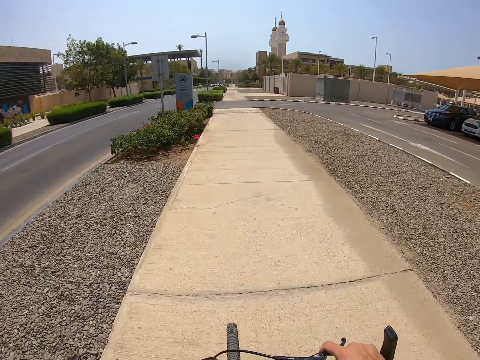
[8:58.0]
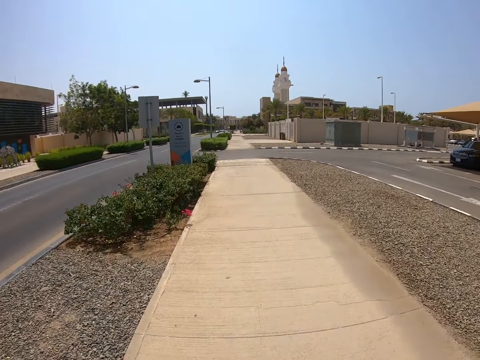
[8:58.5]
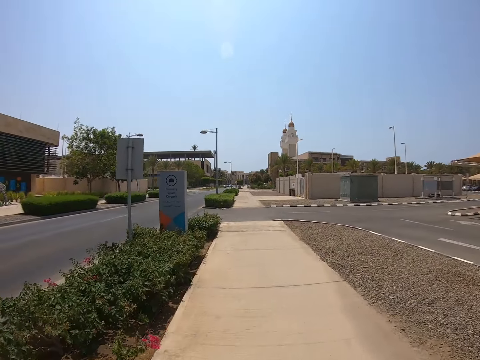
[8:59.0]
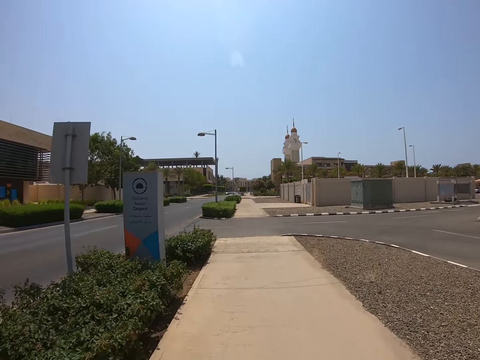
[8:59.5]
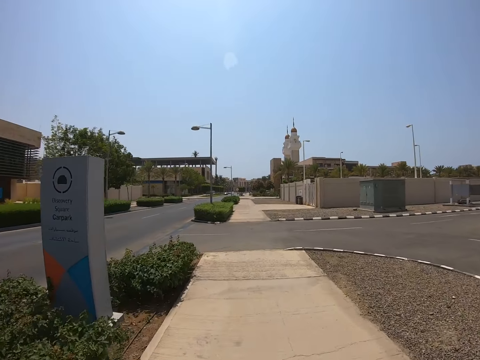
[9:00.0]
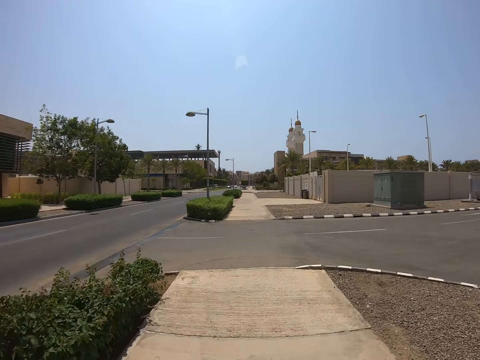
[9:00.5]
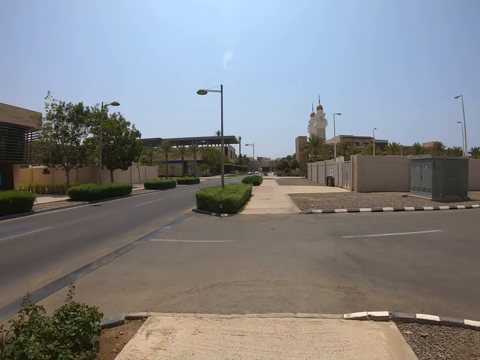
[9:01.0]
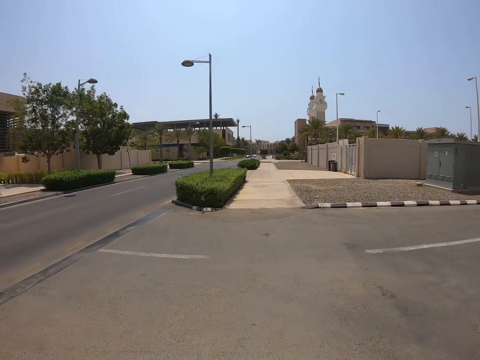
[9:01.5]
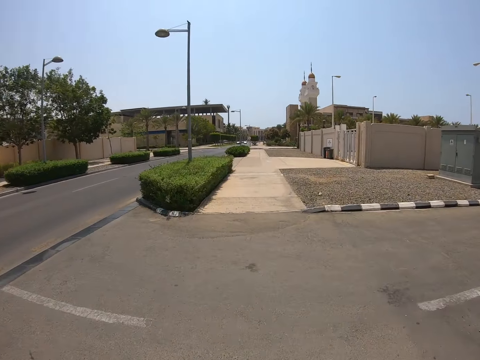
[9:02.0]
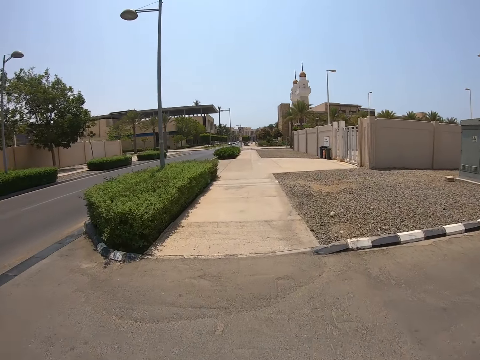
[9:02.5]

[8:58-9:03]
The camera wearer crosses the tarmac road.

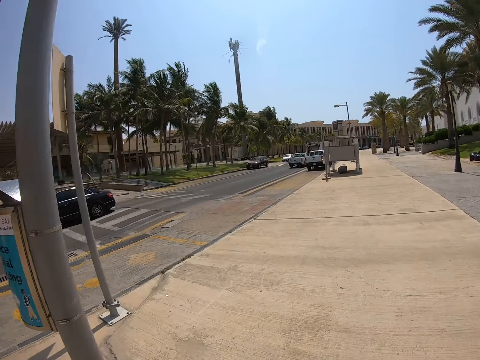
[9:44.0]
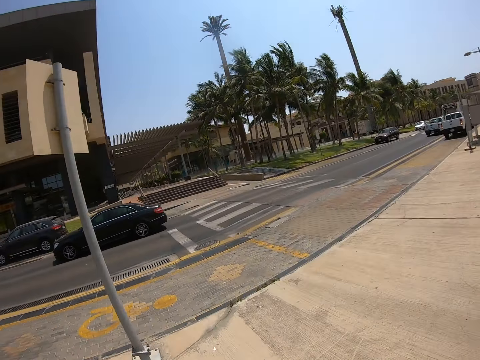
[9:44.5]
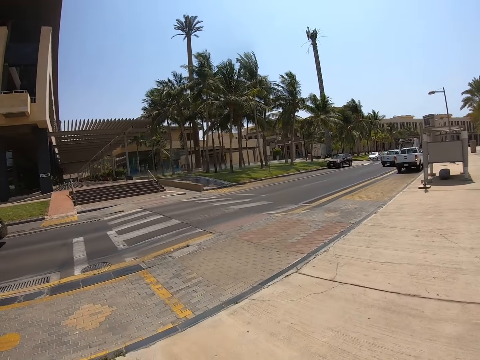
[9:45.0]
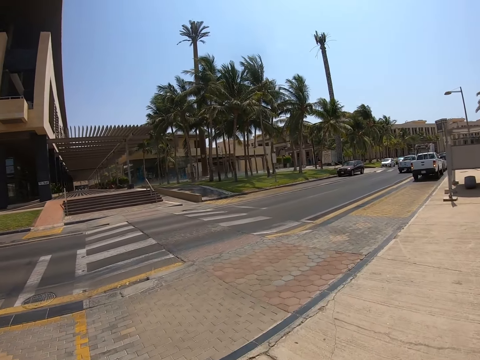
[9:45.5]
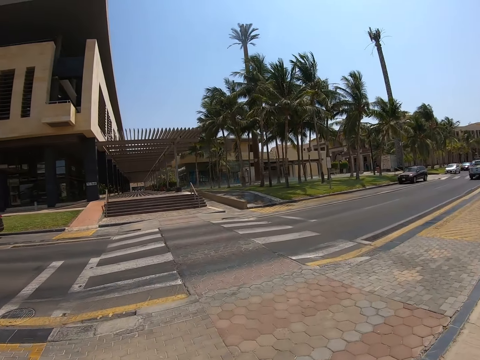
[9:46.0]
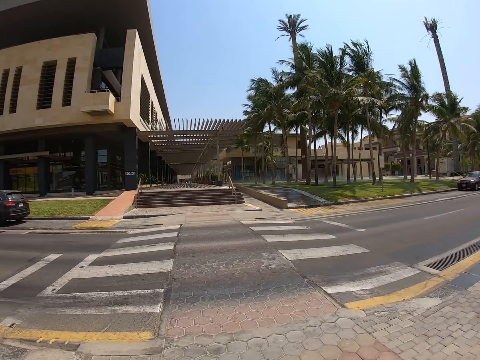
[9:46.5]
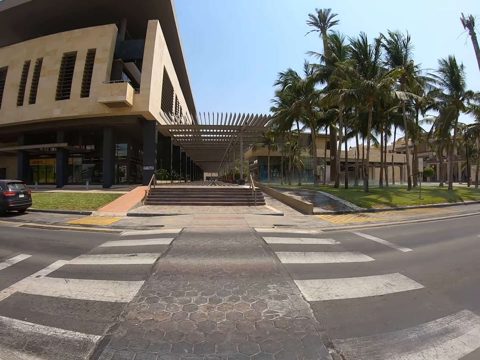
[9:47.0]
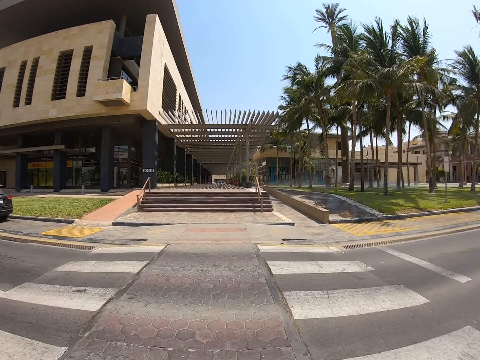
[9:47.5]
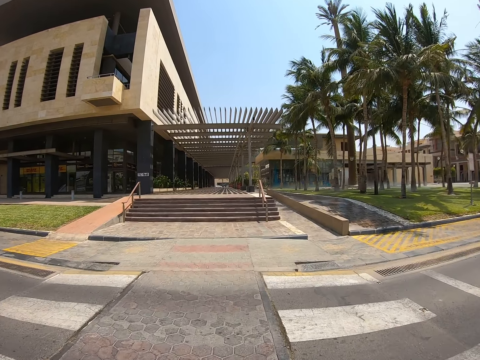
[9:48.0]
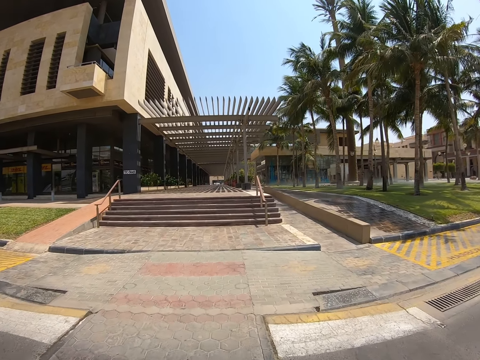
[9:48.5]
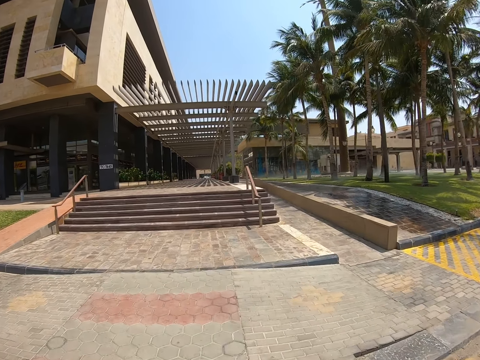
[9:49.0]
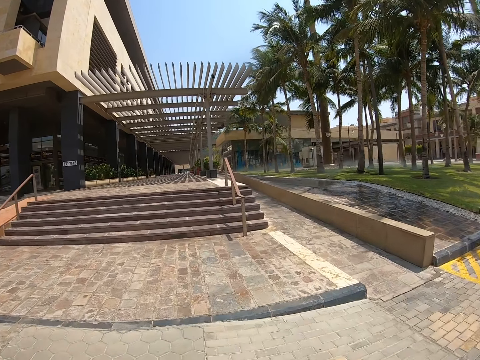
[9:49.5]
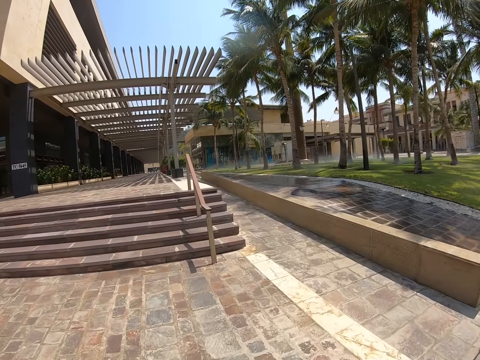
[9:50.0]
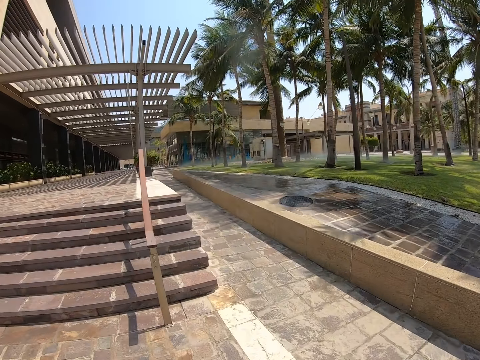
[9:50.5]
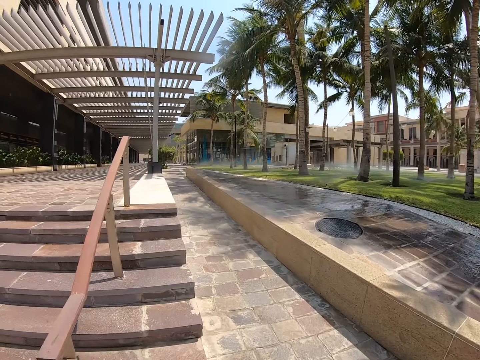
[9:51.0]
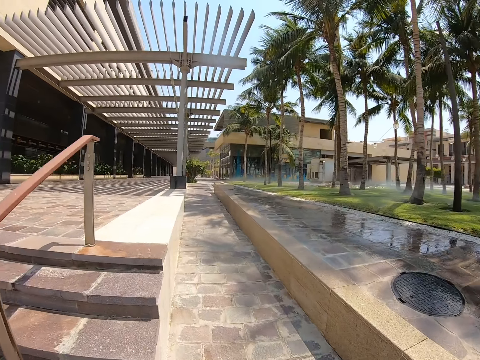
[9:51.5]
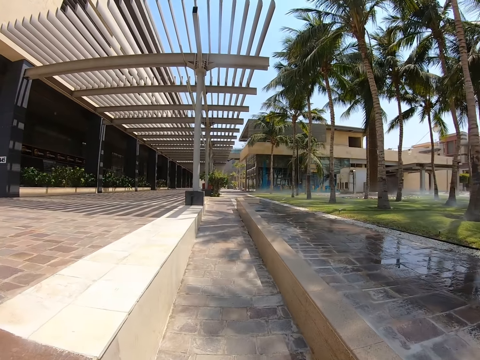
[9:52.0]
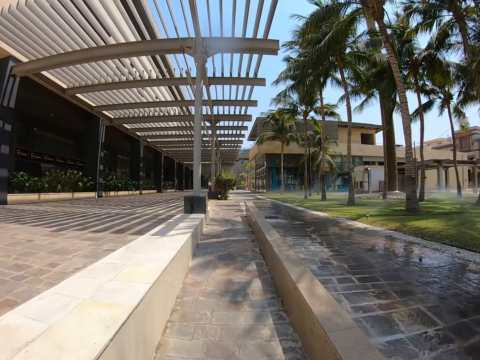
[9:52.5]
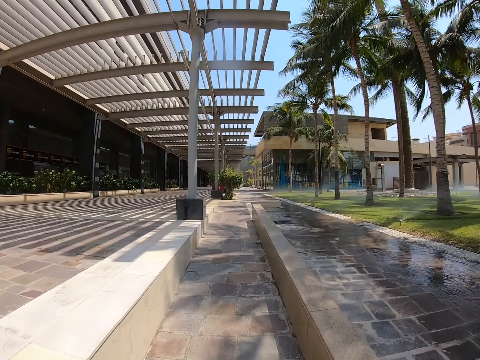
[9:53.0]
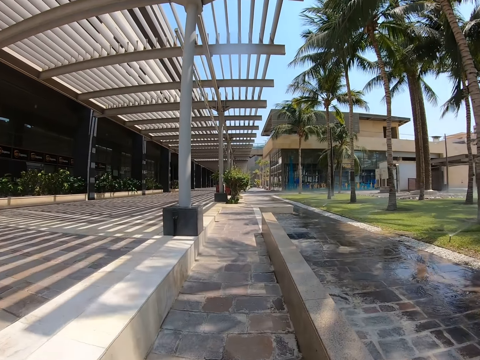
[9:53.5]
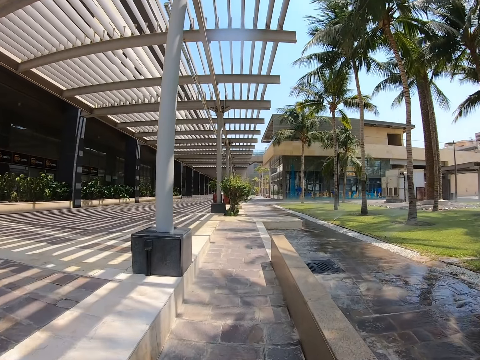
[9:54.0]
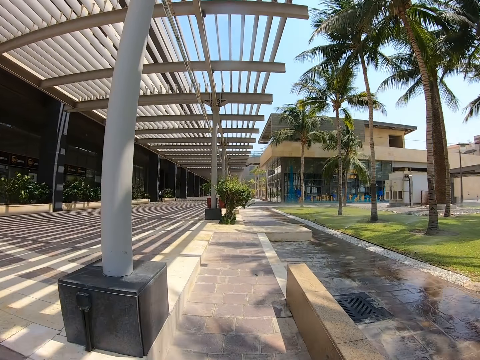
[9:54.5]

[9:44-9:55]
The camera wearer crosses a tarmac road. They cycle on the driveway.

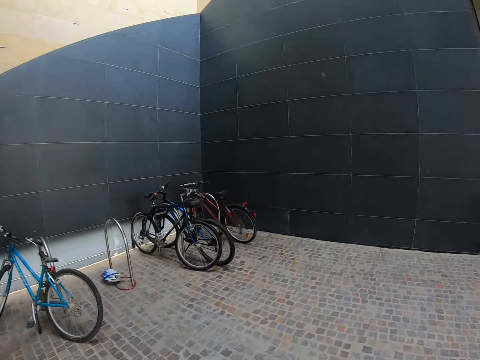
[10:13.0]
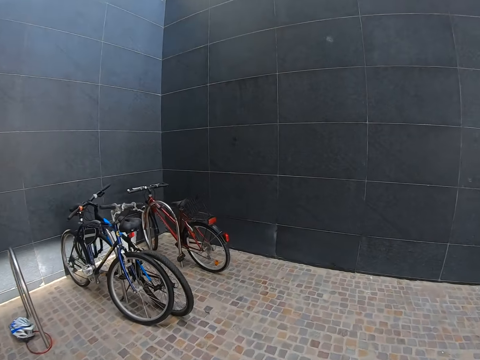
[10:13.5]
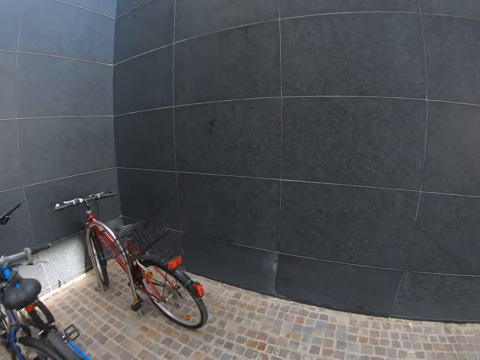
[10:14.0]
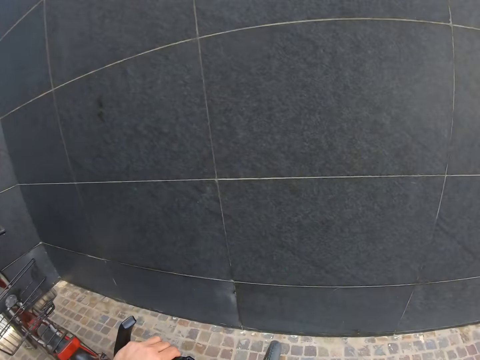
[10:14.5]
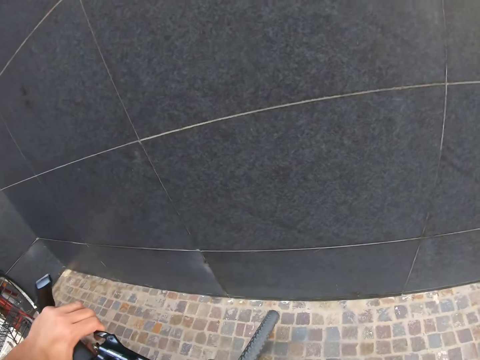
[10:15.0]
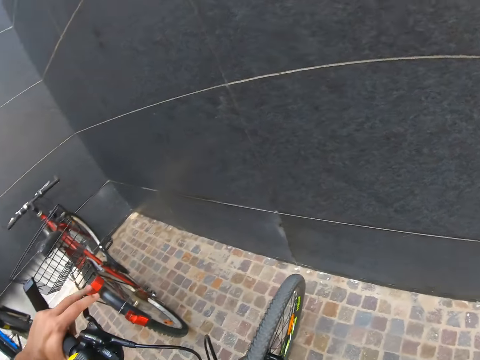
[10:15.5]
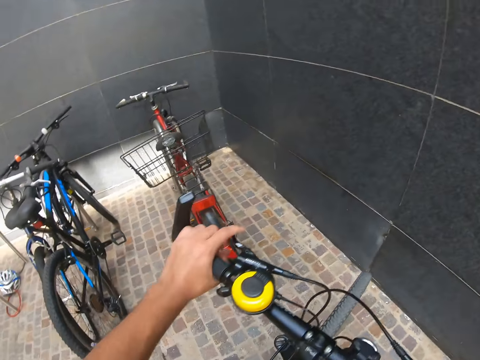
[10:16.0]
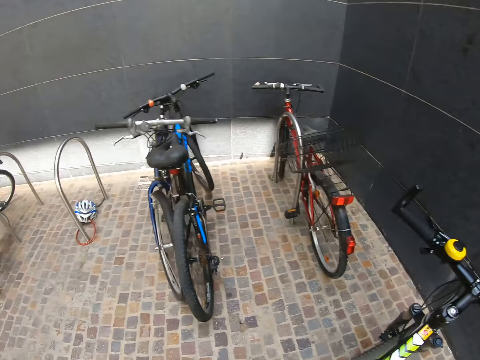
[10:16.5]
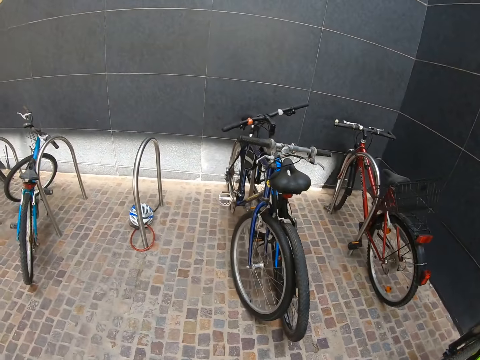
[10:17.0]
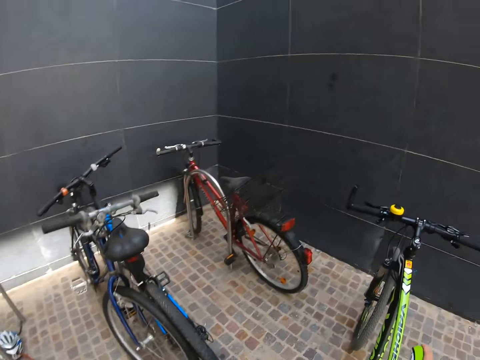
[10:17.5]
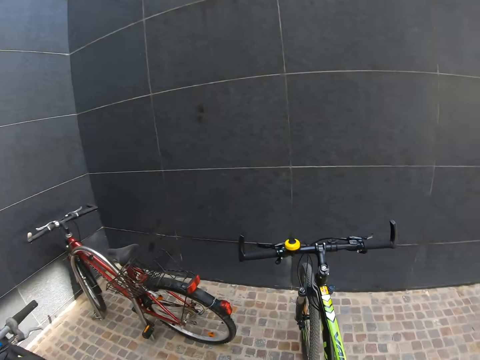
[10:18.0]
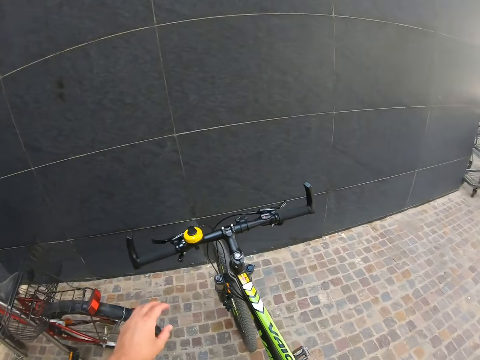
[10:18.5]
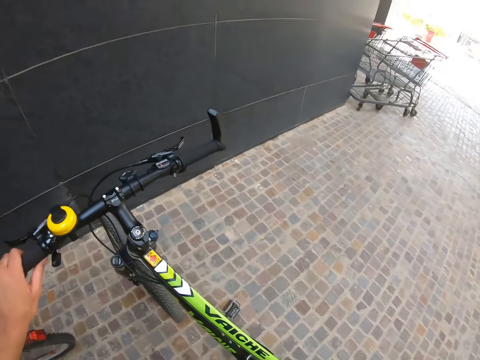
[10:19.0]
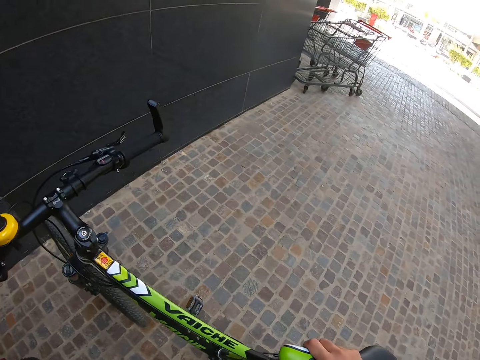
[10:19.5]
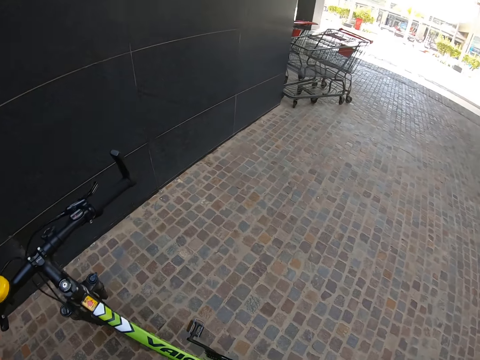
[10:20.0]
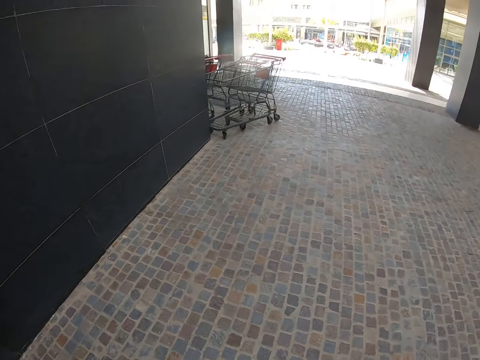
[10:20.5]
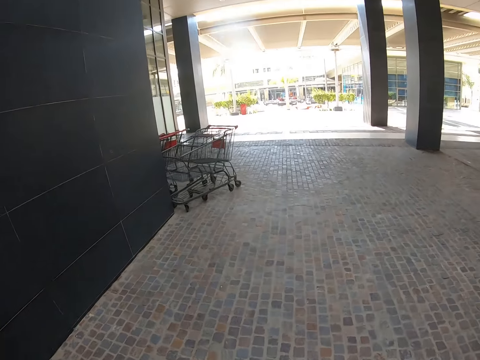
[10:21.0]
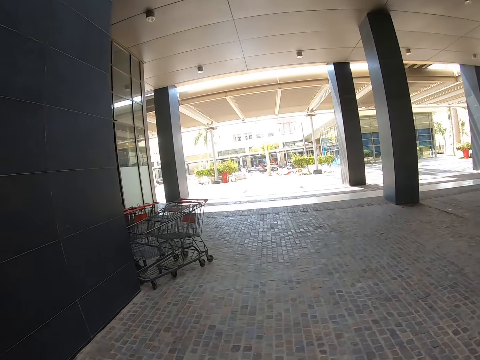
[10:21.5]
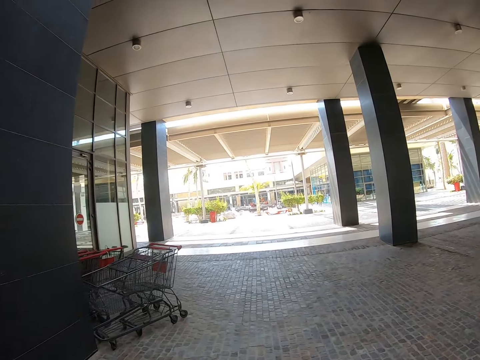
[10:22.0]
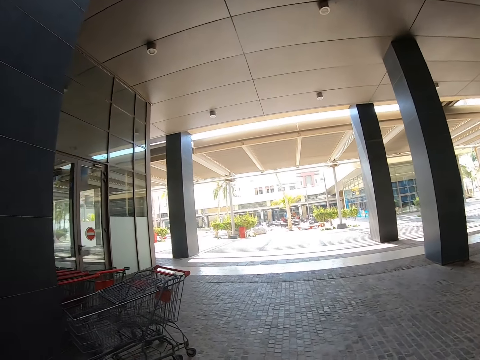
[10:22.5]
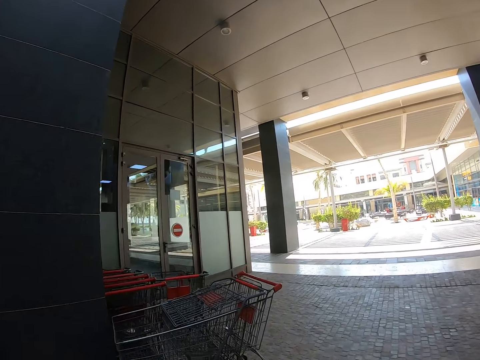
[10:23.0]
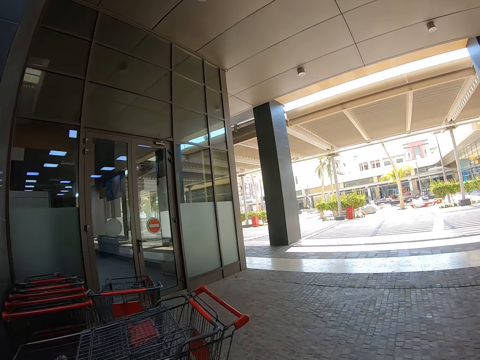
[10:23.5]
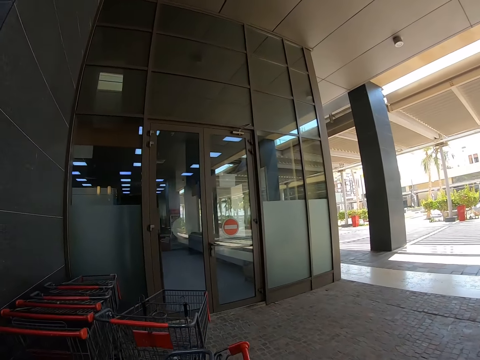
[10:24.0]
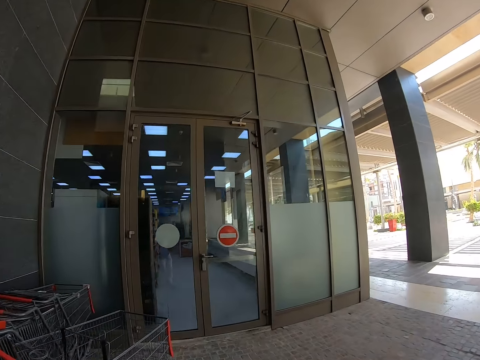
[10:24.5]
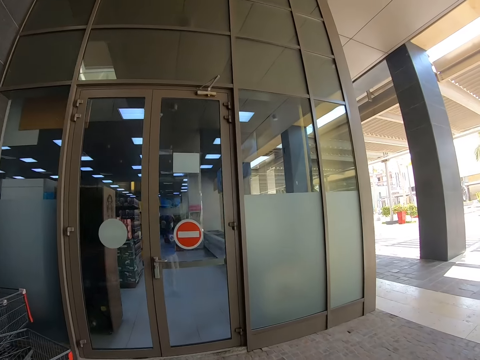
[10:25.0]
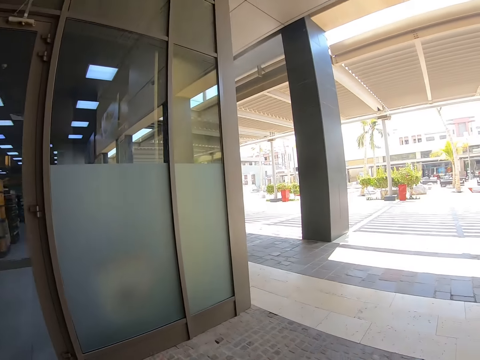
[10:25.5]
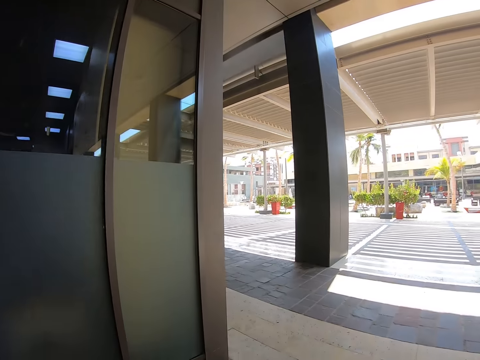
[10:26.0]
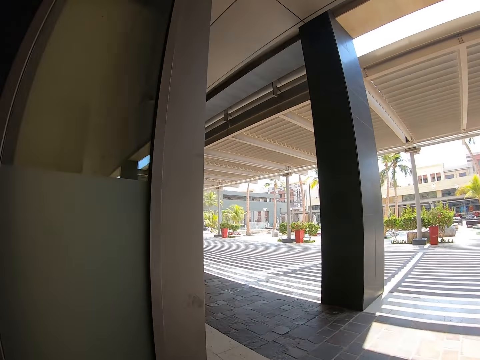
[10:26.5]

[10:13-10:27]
The camera wearer parks his bike. He walks around the building.
